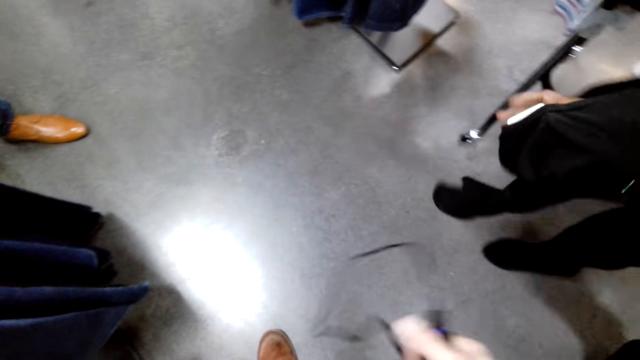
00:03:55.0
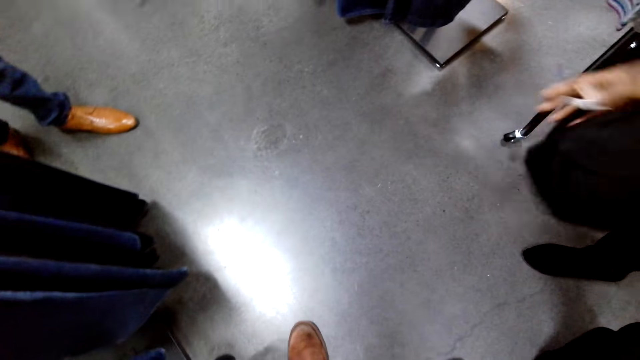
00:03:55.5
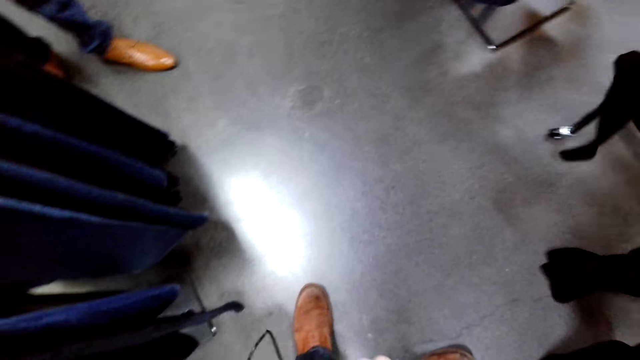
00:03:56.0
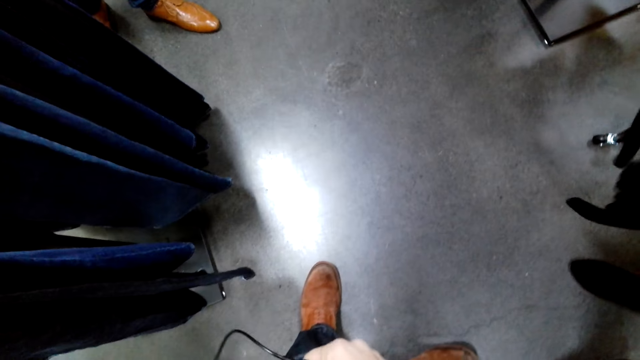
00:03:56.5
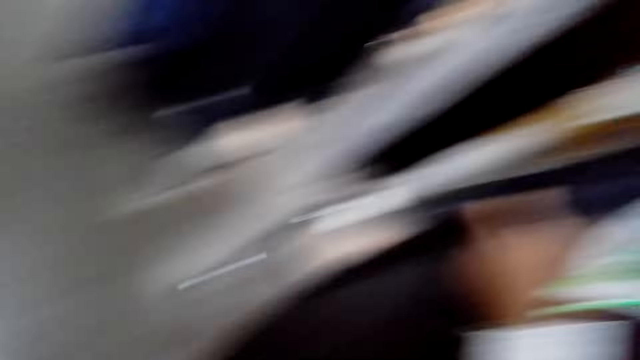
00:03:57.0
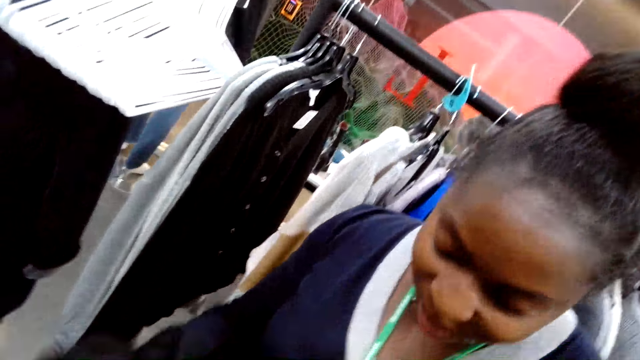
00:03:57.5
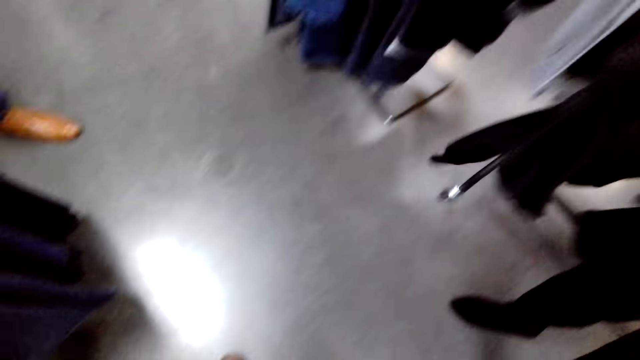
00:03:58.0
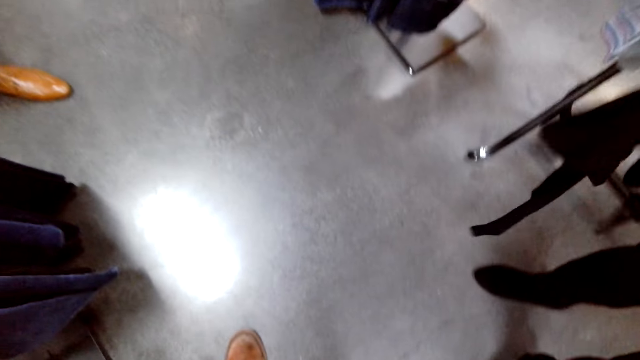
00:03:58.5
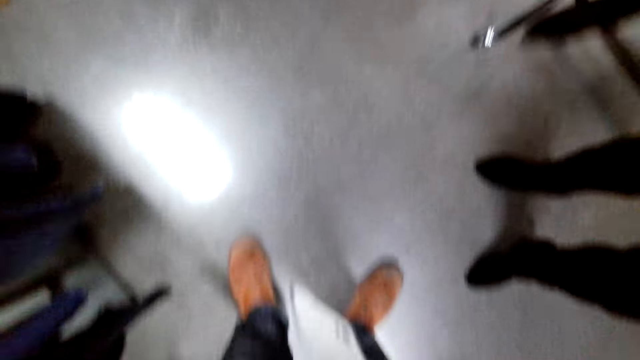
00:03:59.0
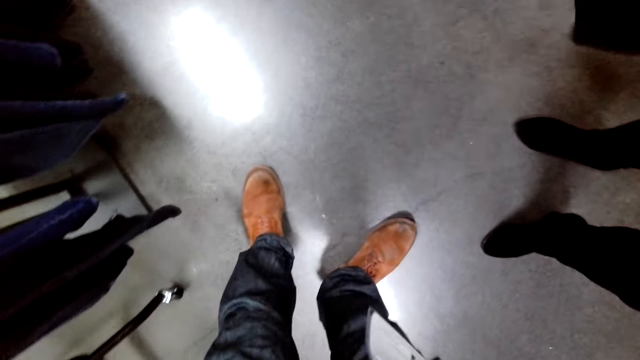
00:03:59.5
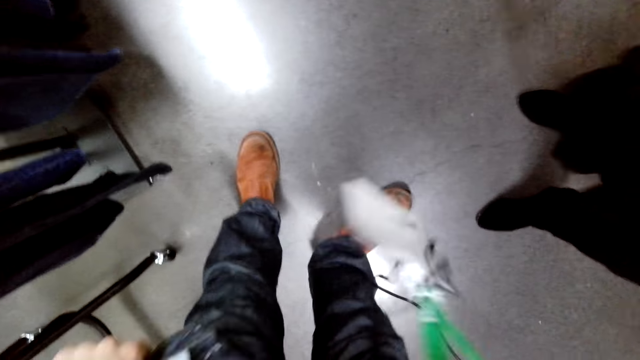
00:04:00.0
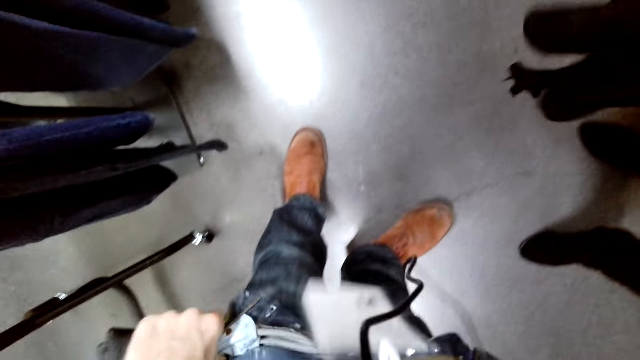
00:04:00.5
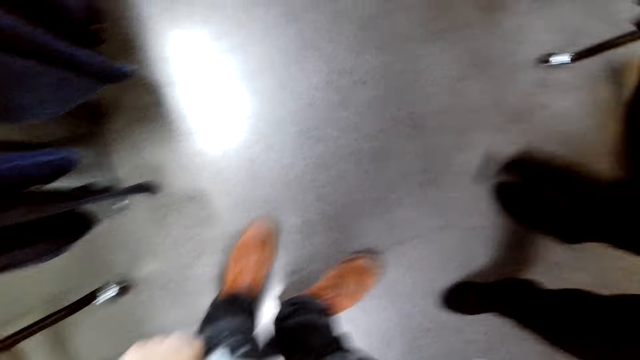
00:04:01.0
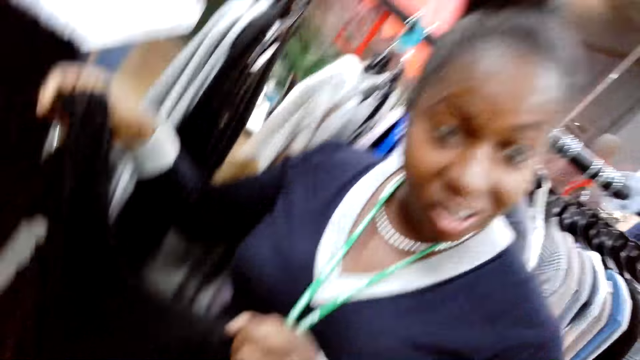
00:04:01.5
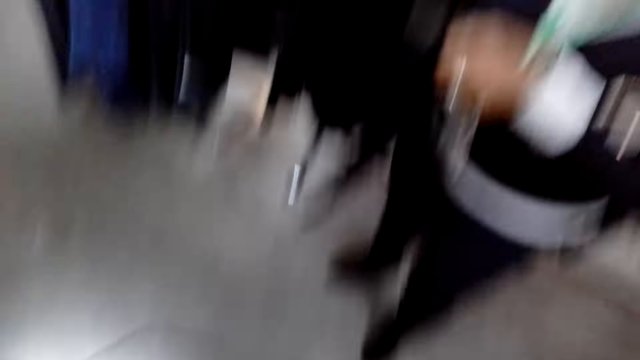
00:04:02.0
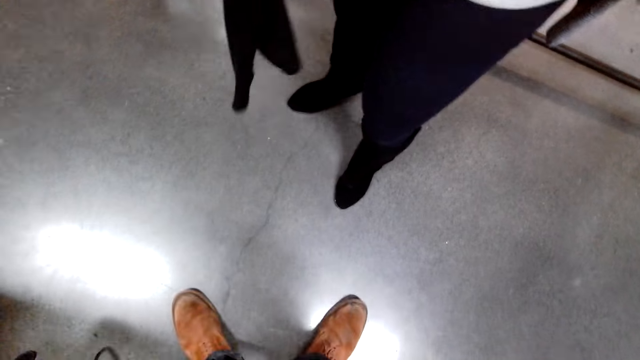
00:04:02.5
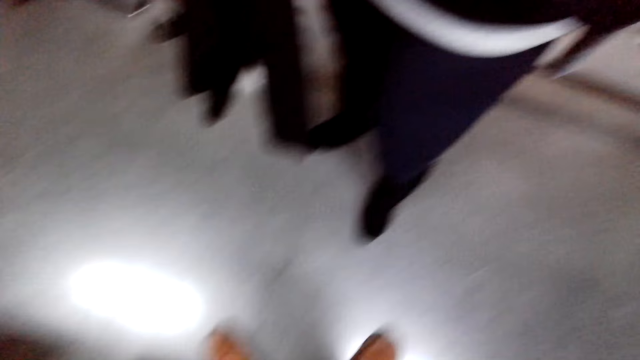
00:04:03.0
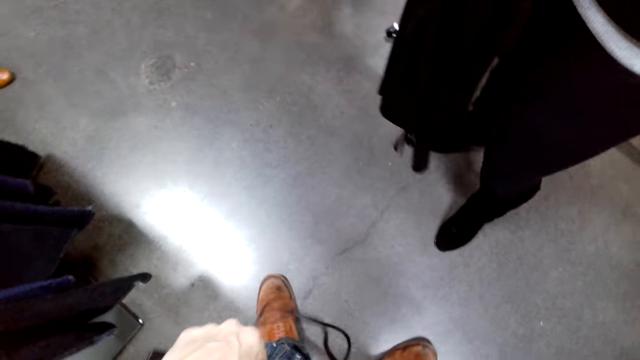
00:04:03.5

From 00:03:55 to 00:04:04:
The camera wearer moves the cable. A woman stretches the cloth. The woman holds the cloth. The camera wearer looks at the woman. They look at the floor. They pull the trouser. The woman converses with the camera wearer. The camera wearer looks at the floor.

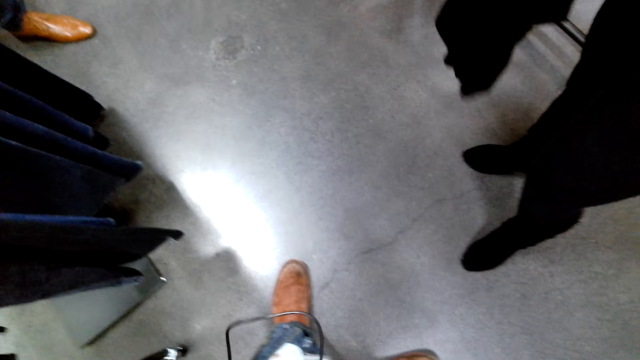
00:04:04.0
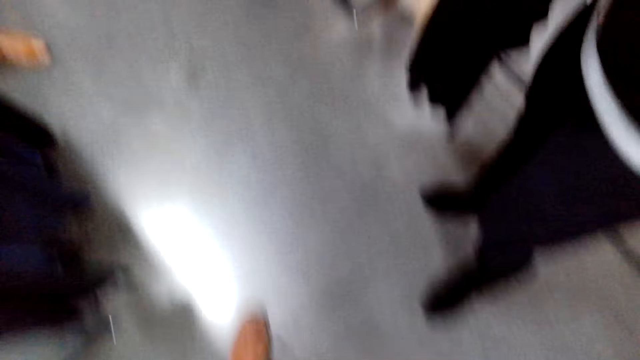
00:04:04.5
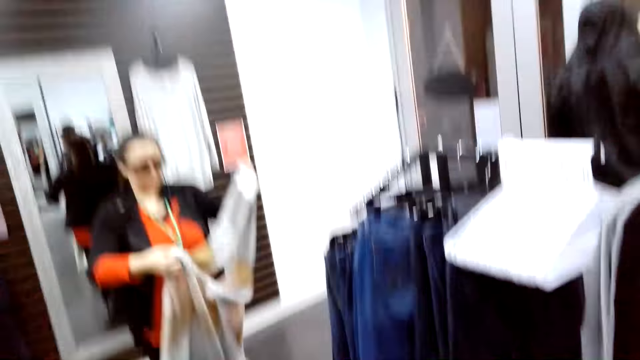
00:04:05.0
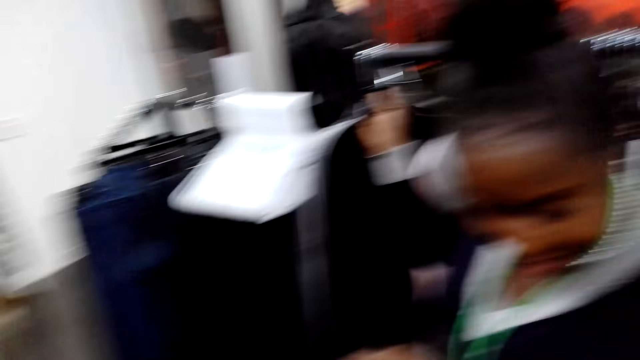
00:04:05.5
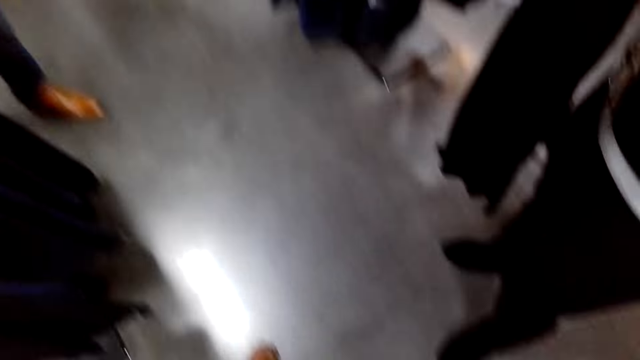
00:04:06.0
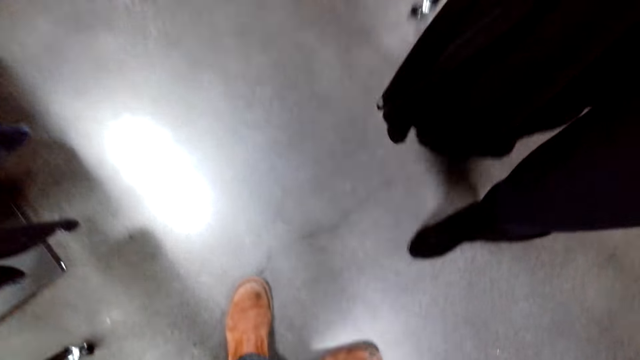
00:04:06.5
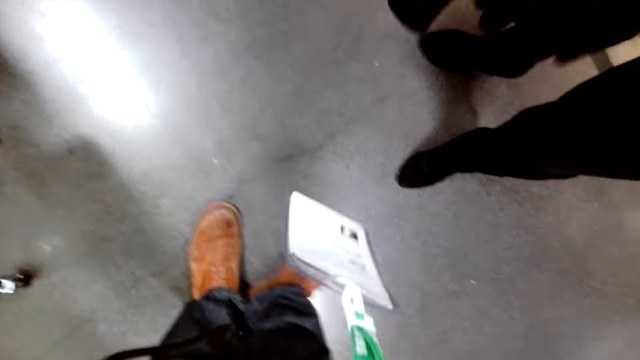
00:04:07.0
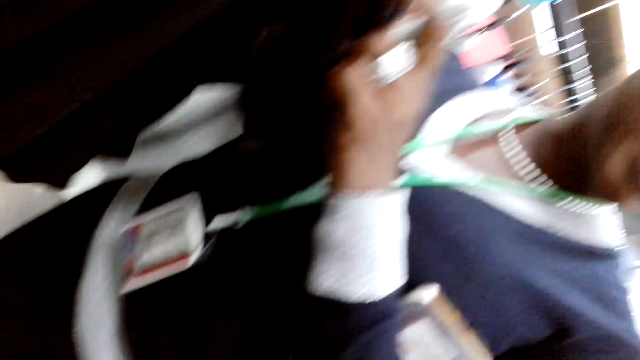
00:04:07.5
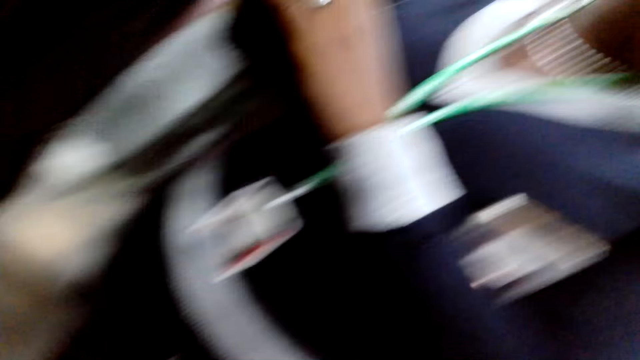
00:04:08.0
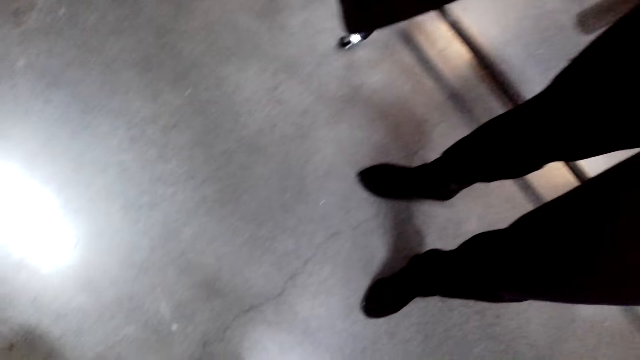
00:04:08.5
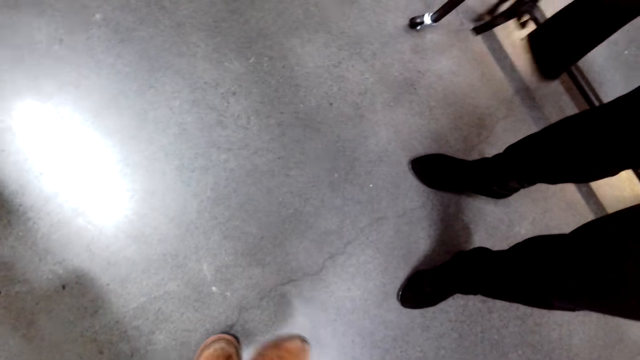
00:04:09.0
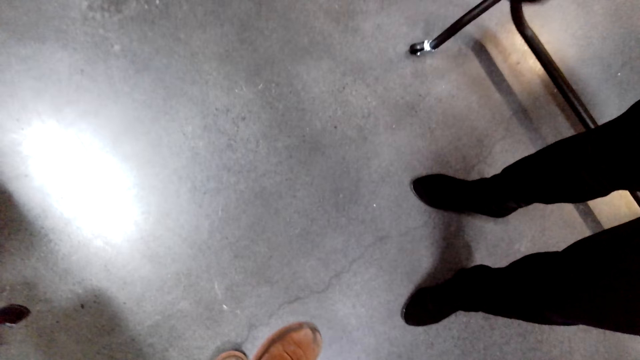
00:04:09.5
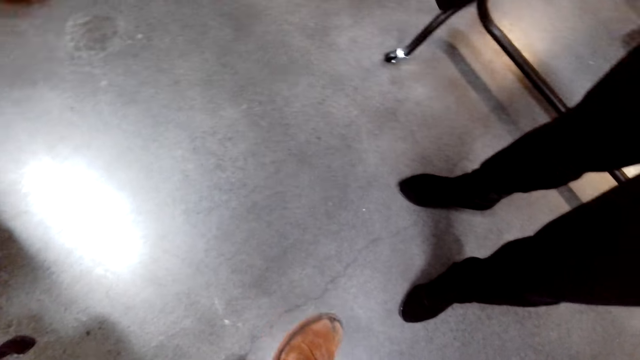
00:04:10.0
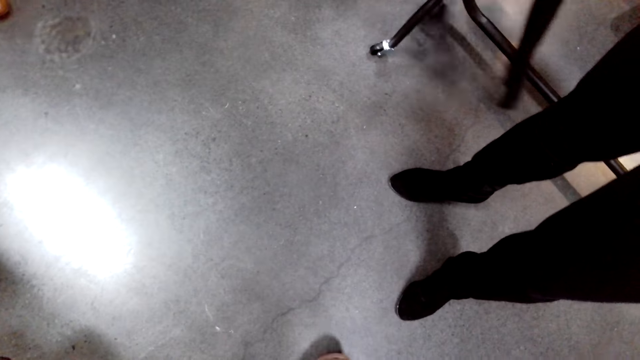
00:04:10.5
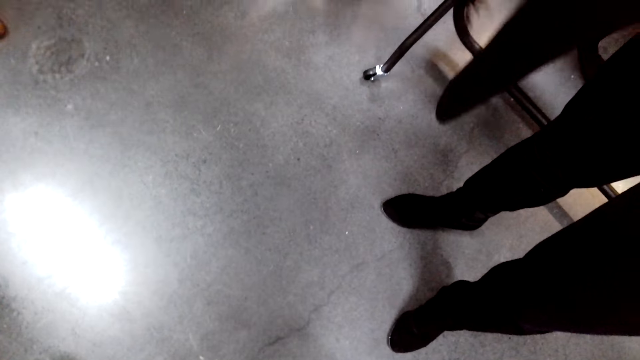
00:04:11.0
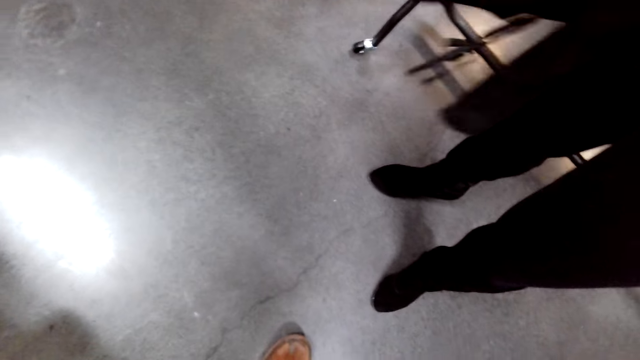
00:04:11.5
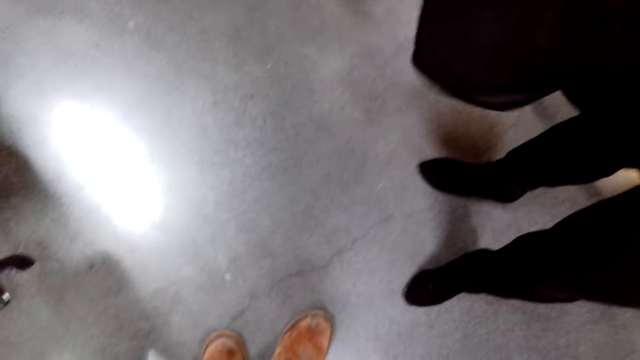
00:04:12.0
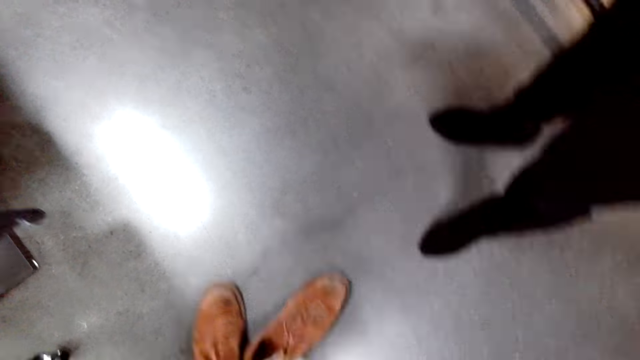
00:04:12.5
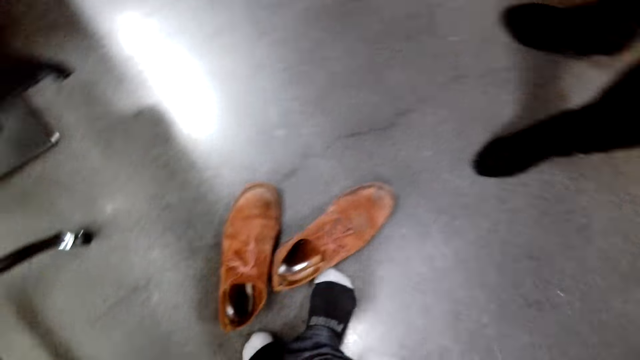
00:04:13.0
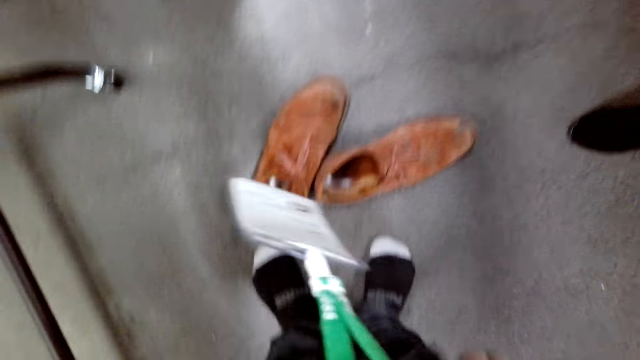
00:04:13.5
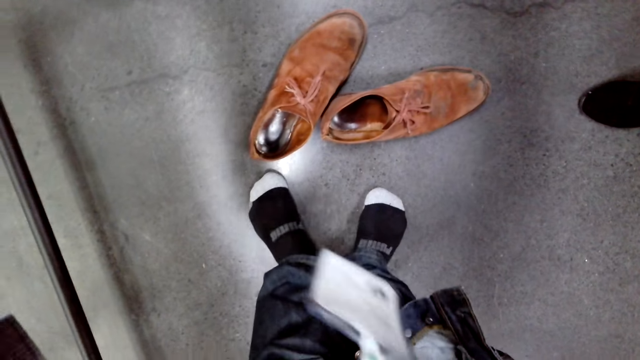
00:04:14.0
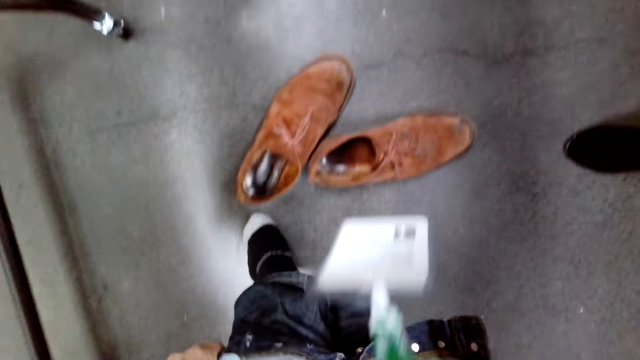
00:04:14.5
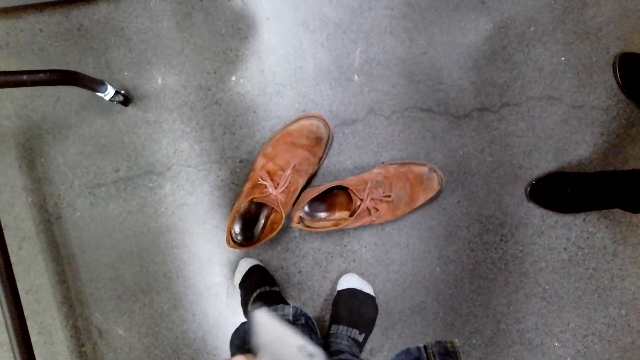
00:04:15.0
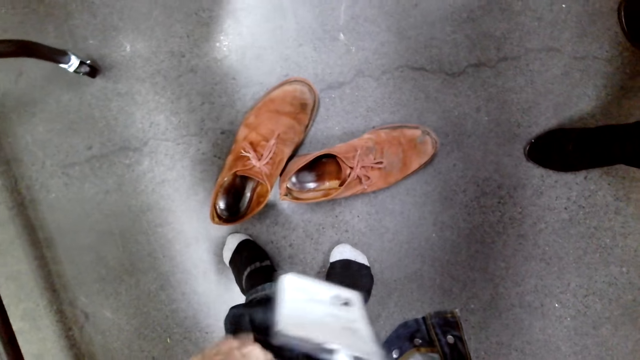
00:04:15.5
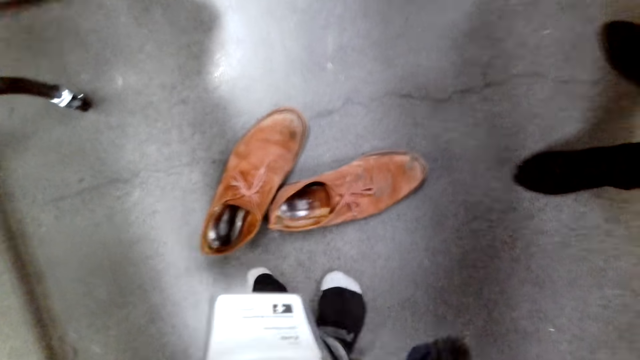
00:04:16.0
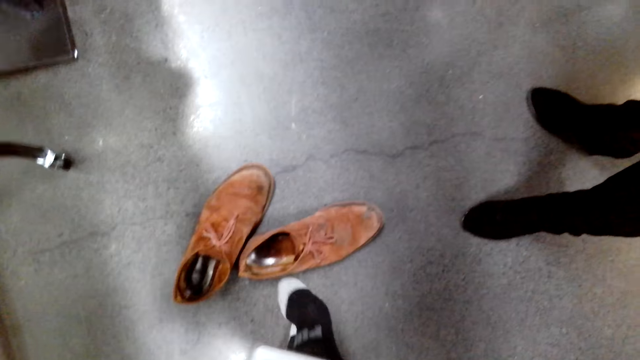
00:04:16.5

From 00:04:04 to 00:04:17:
A person displays the cloth in her hand. The camera wearer looks around. A woman stretches the cloth. The camera wearer looks at the floor. Another woman converses with the camera wearer. The camera wearer looks at the floor. They make a step. They look at the floor. They pull the trouser. They remove the trouser.
